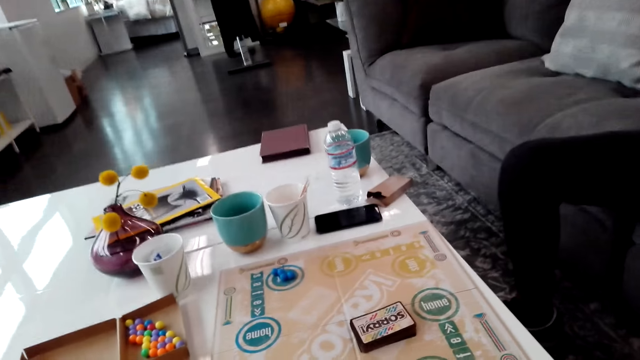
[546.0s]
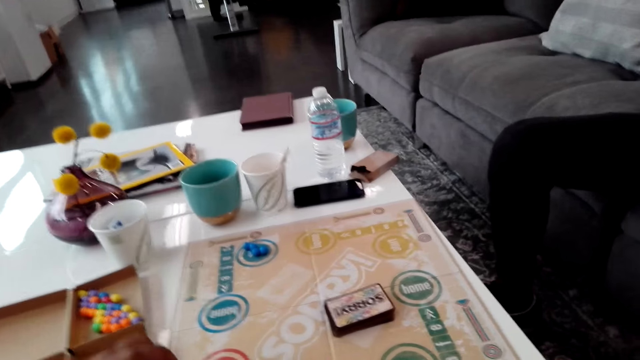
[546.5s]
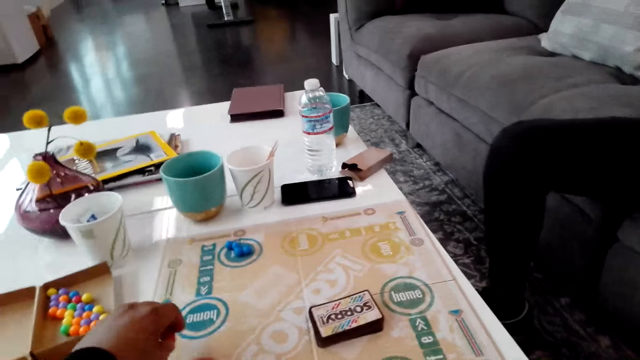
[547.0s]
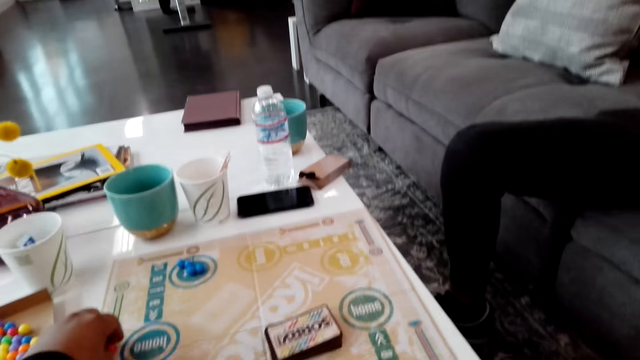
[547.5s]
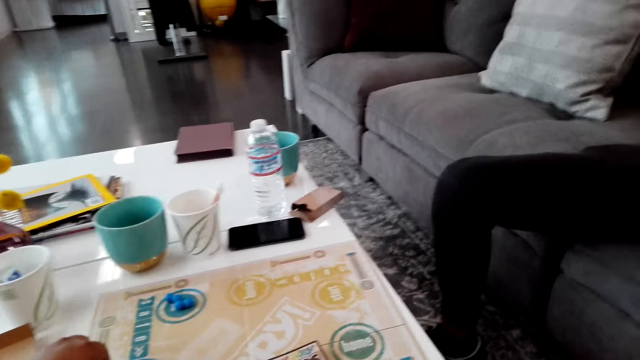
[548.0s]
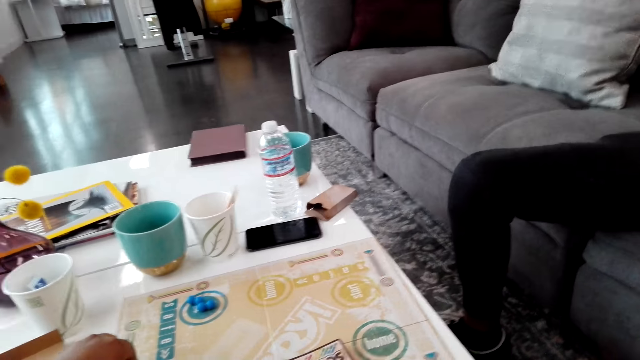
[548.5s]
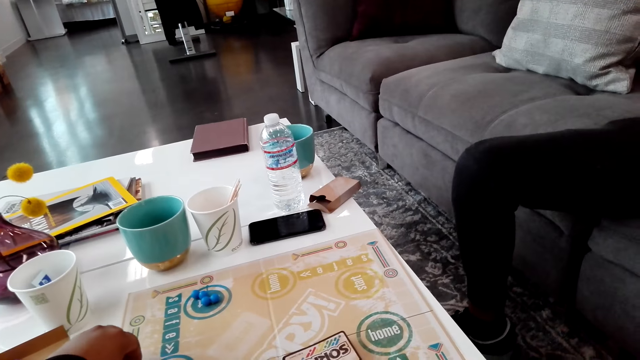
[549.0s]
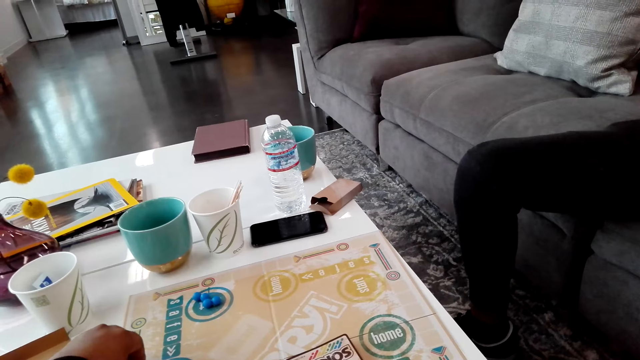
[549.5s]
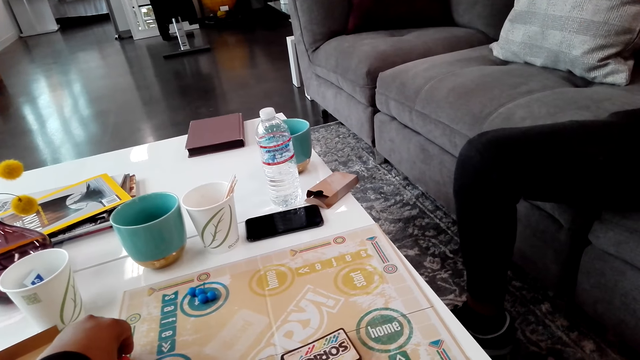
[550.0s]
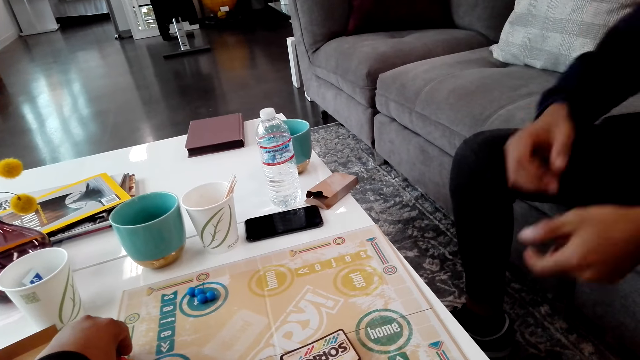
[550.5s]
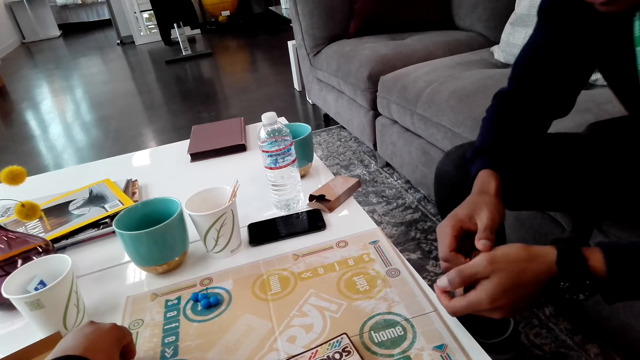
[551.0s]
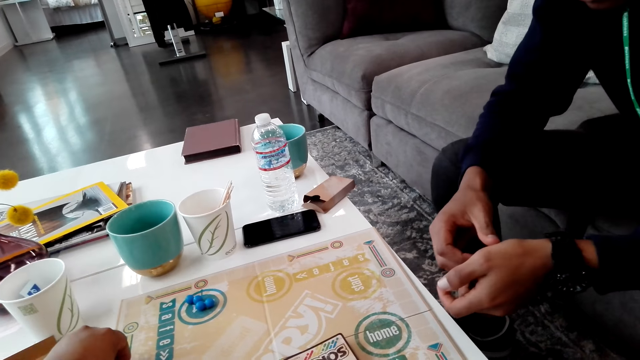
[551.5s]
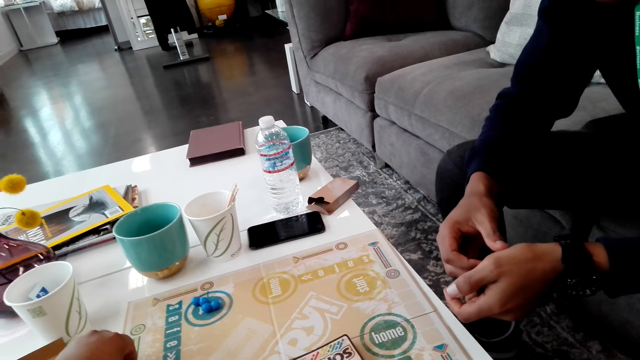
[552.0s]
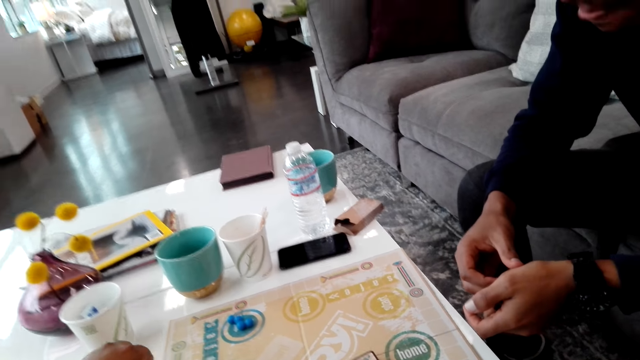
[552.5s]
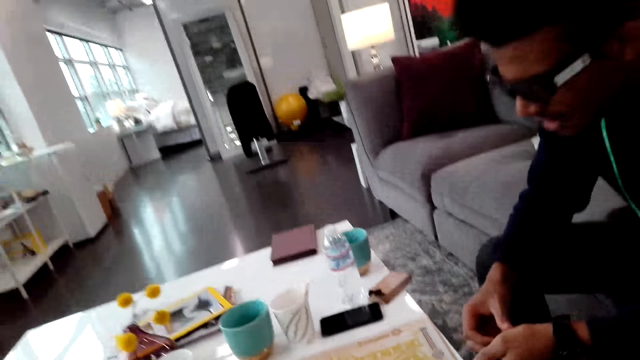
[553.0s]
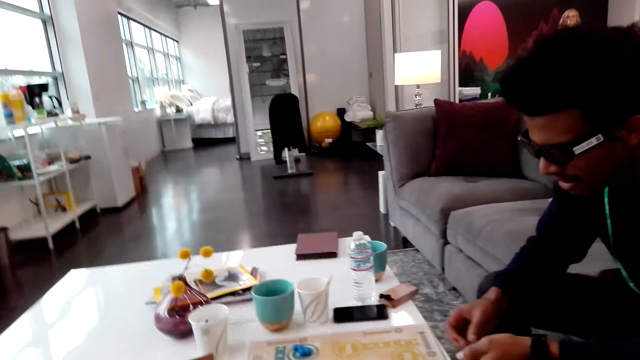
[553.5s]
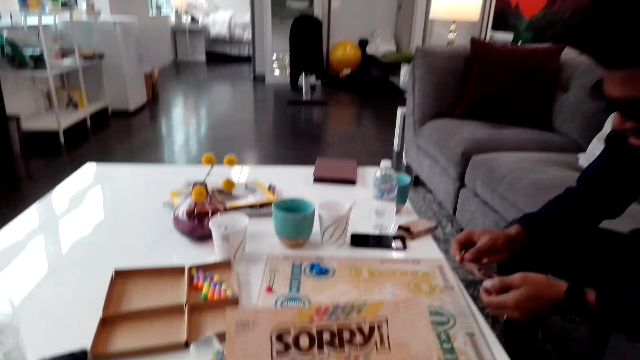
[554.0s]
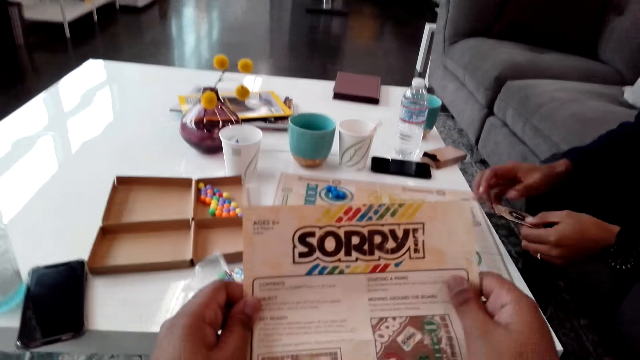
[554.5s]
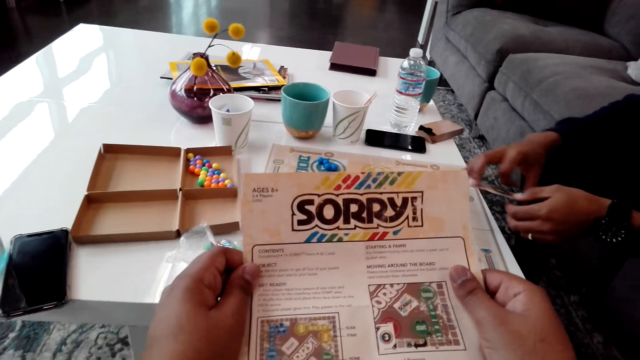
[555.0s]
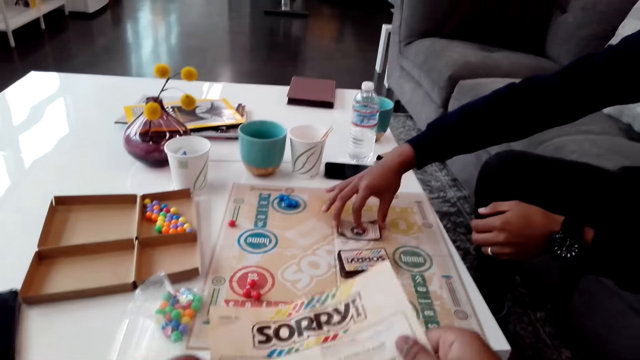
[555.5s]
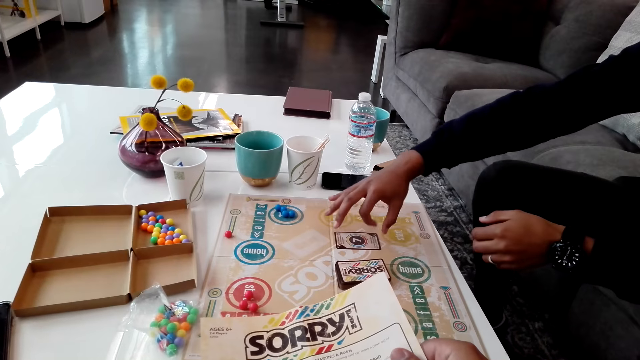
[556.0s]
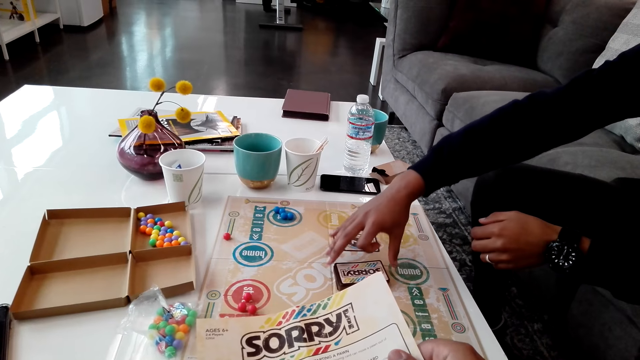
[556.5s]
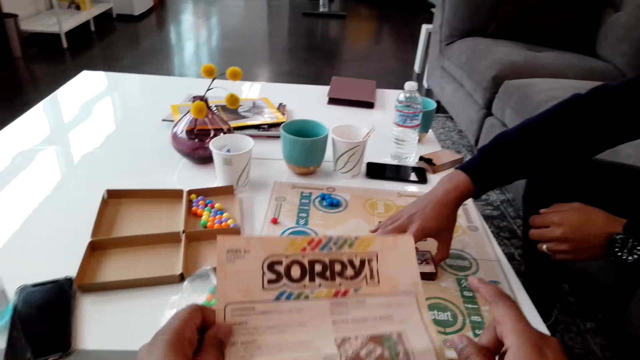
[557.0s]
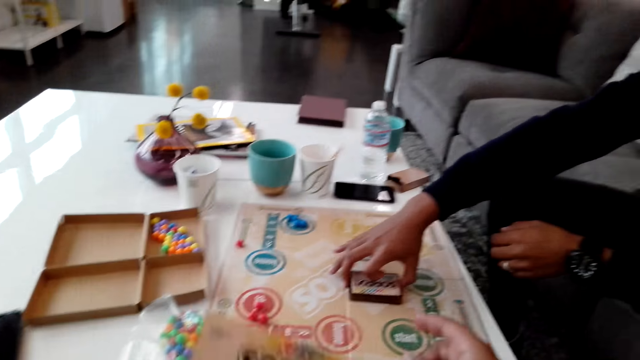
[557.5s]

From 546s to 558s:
The camera wearer puts a hand on the board. They place balls on the board. A man moves. The camera wearer looks around. They look at a paper. The man moves cards.

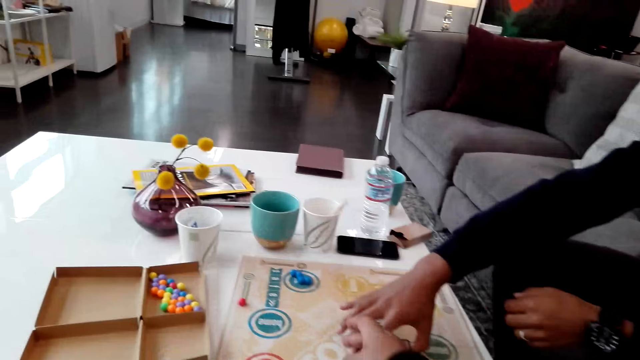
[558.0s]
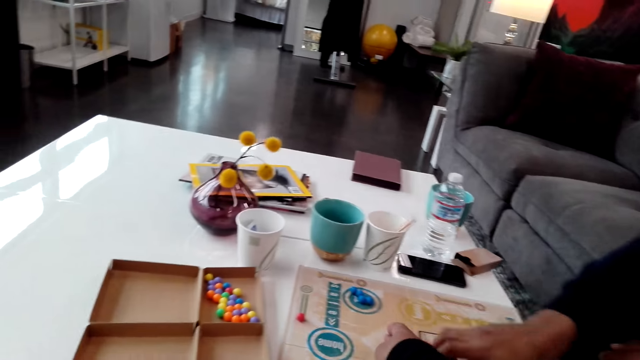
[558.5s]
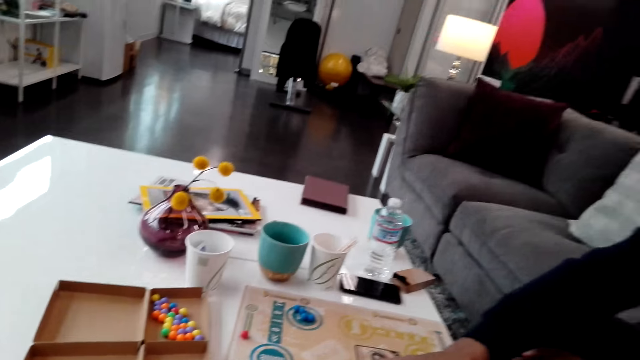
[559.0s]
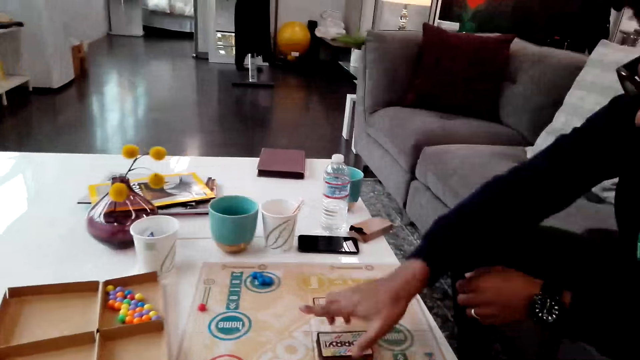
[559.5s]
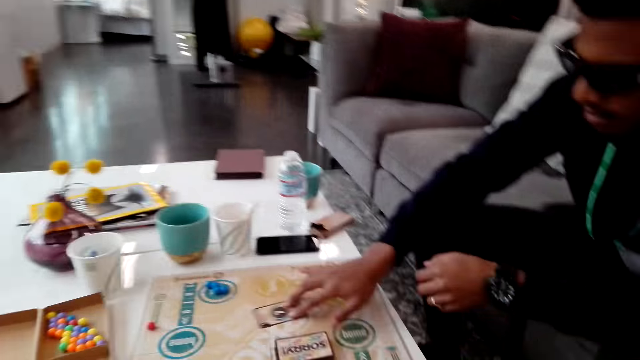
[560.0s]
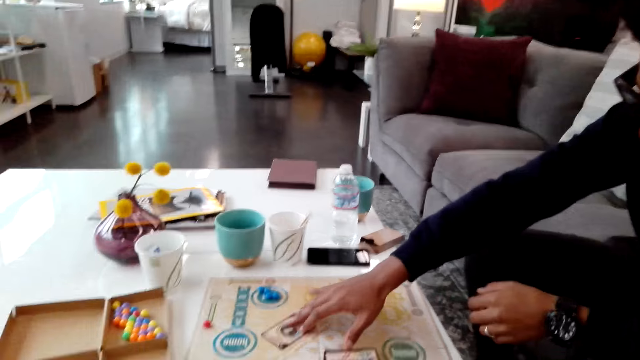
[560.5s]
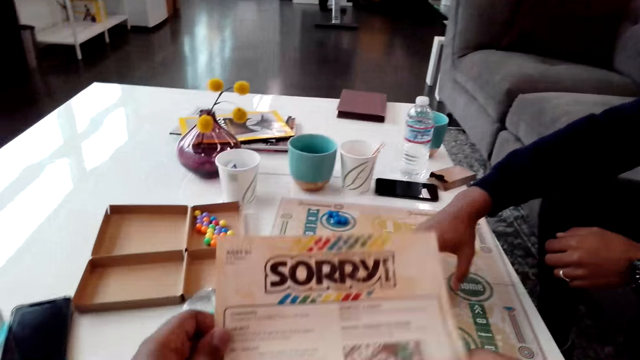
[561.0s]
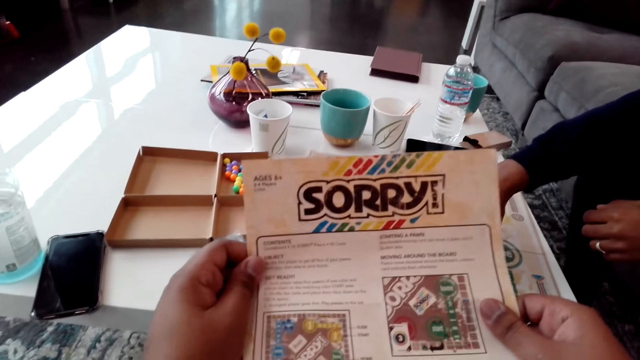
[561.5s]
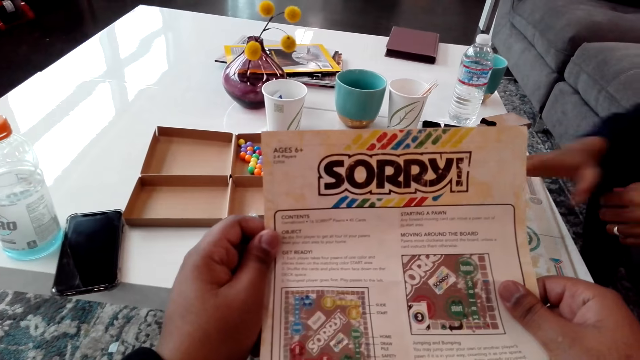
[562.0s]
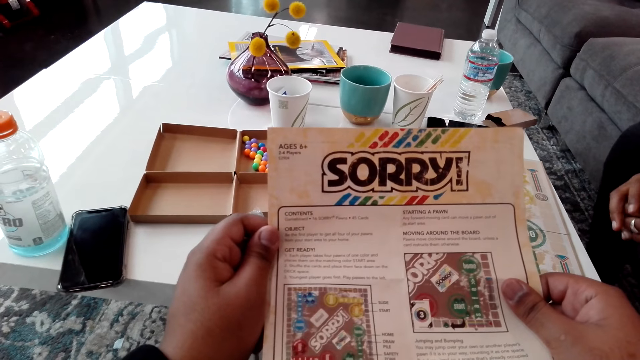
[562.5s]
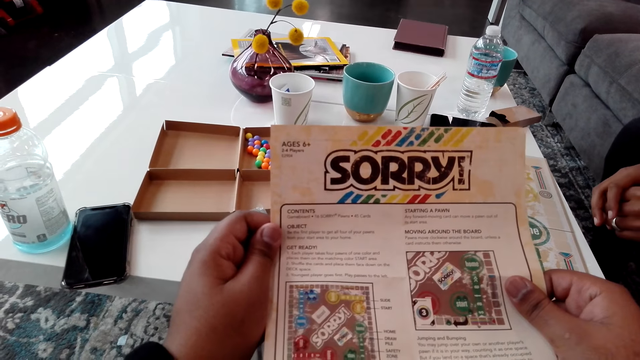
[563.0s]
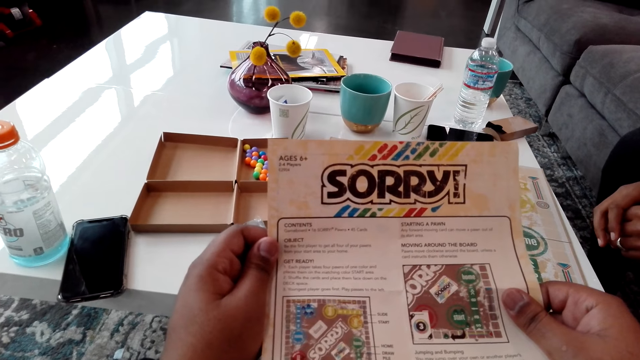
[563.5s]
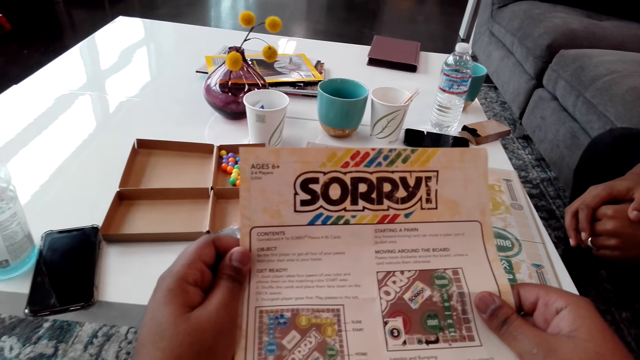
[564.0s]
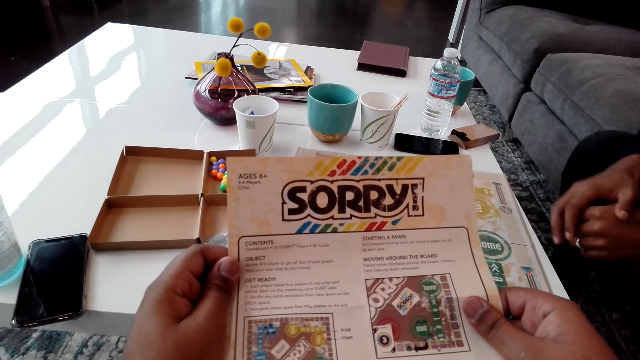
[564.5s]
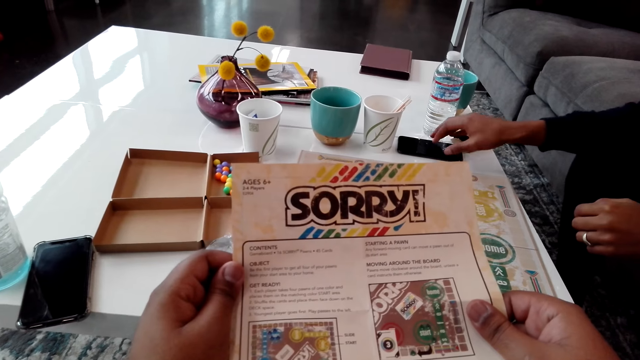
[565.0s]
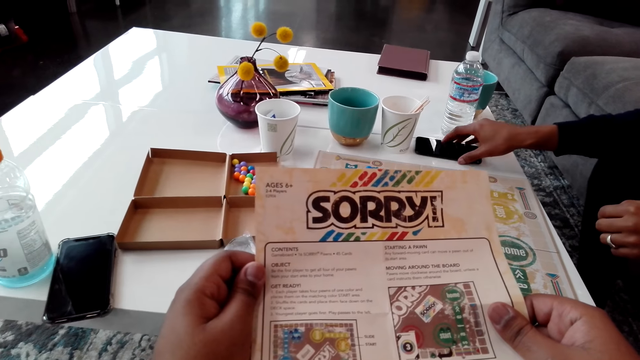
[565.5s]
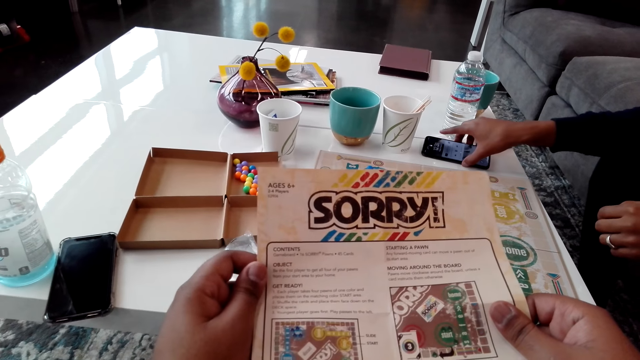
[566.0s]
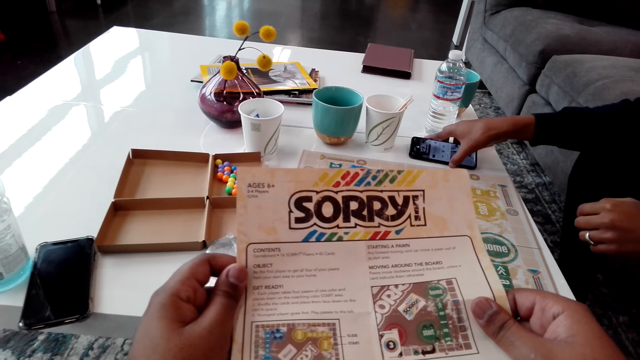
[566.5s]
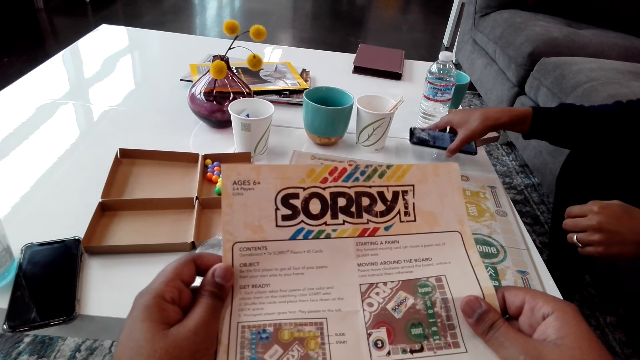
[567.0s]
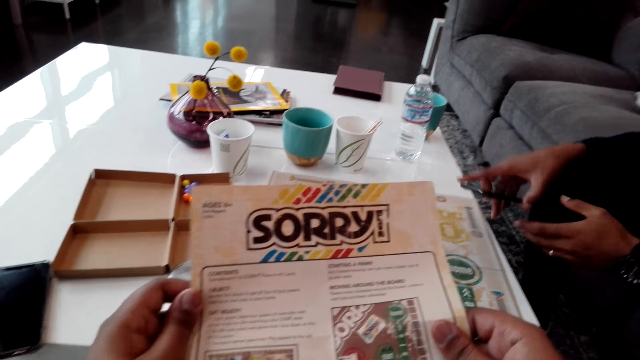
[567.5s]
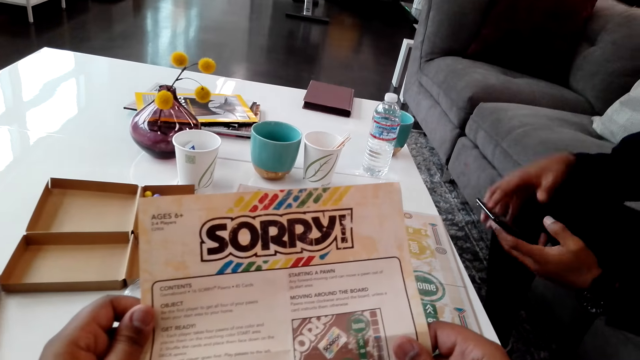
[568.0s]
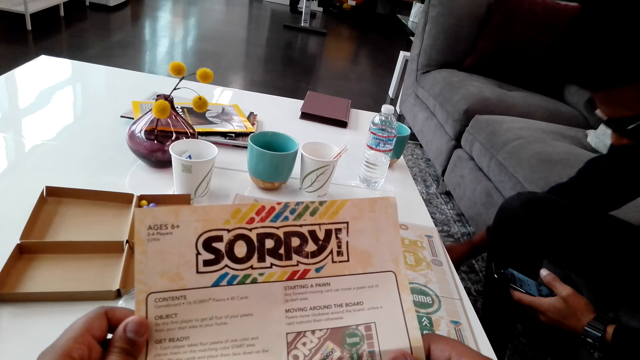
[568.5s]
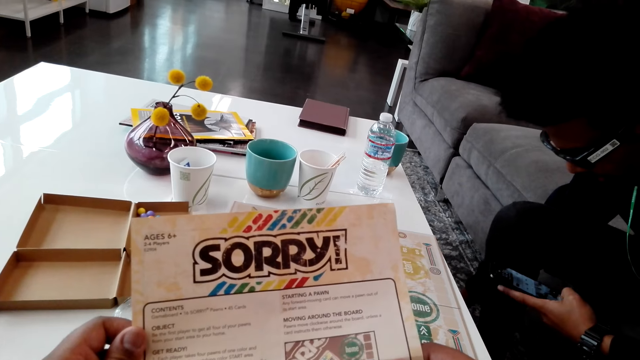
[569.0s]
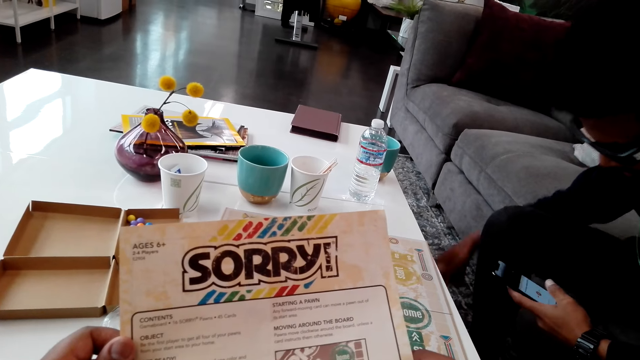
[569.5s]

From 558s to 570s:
The camera wearer moves a hand. A man moves cards. The camera wearer looks at a paper. They read the book. The man picks up a phone. The man picks up a card pack.
